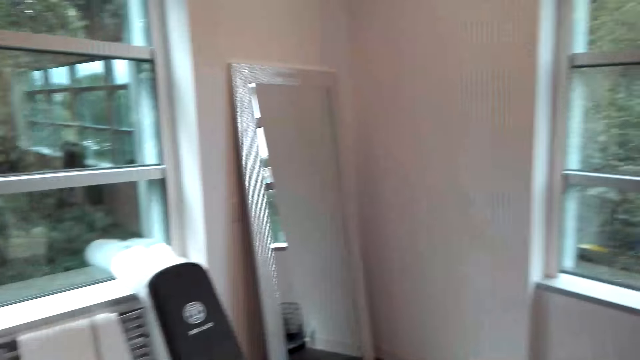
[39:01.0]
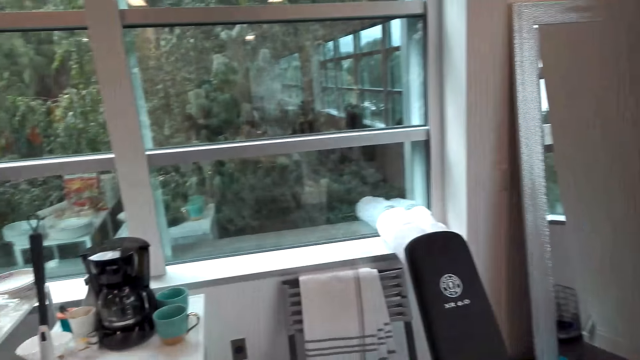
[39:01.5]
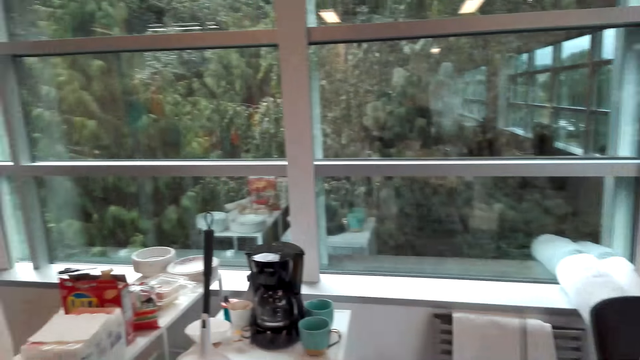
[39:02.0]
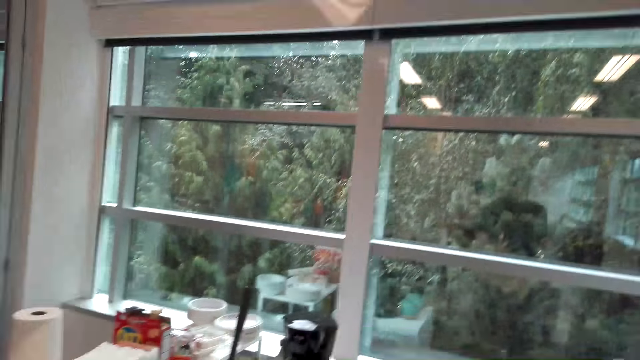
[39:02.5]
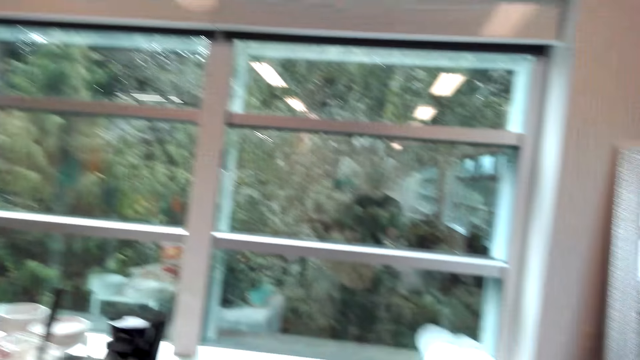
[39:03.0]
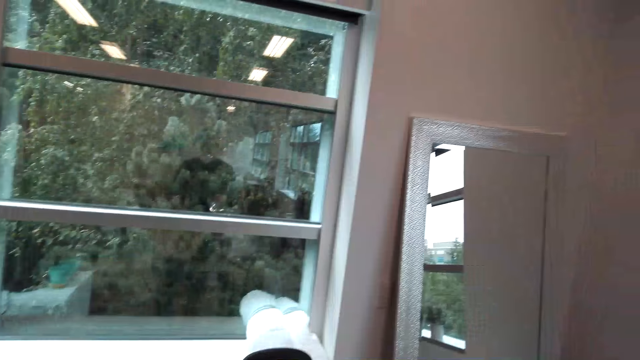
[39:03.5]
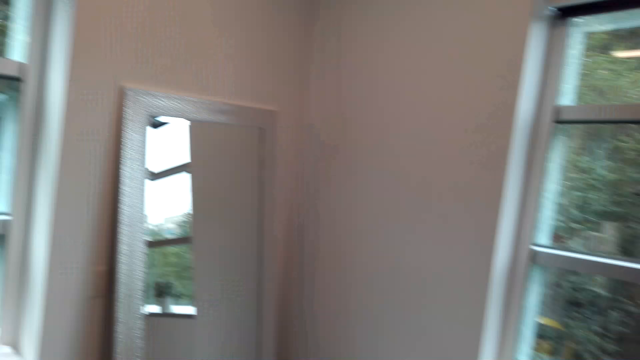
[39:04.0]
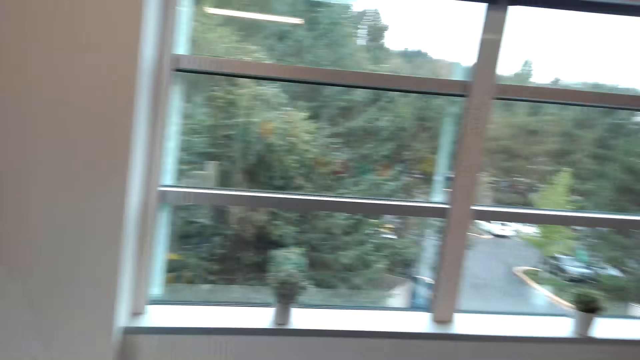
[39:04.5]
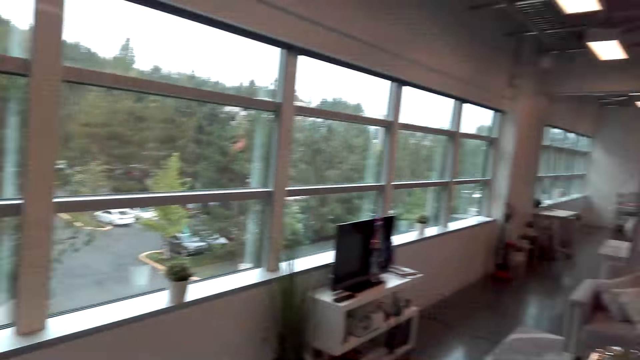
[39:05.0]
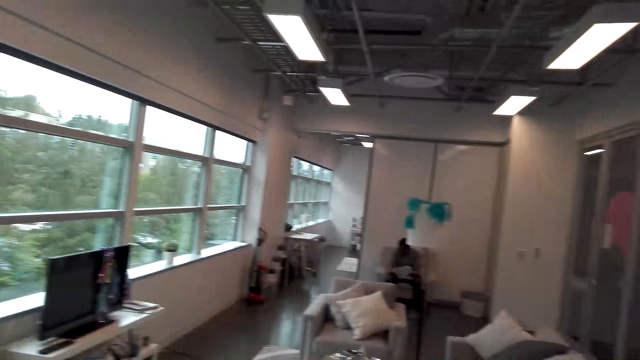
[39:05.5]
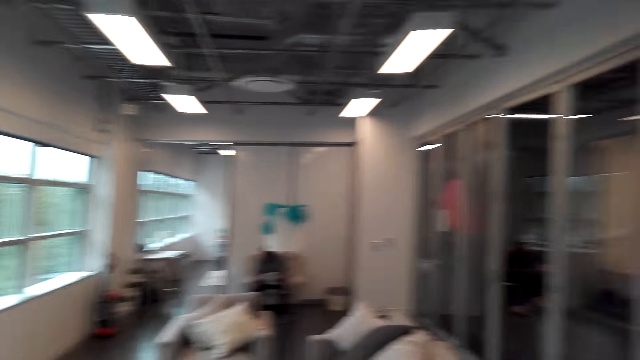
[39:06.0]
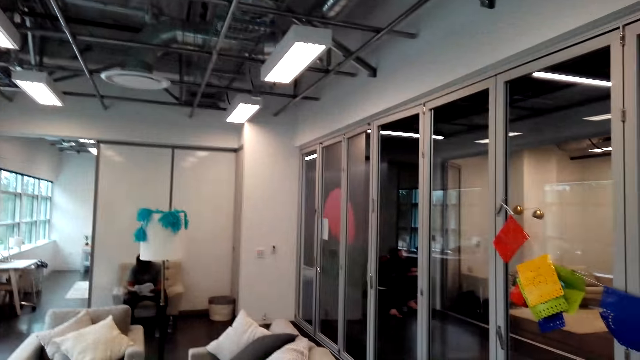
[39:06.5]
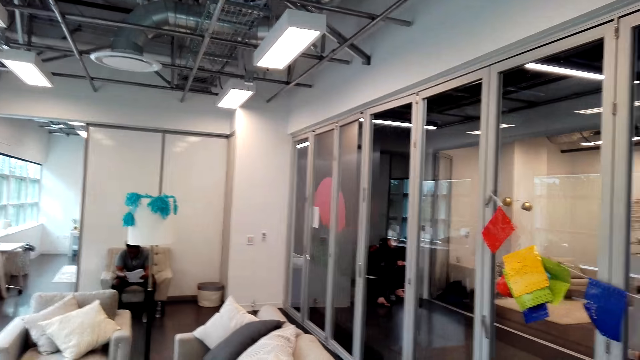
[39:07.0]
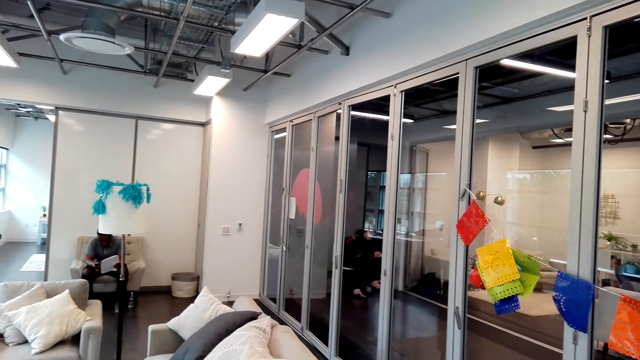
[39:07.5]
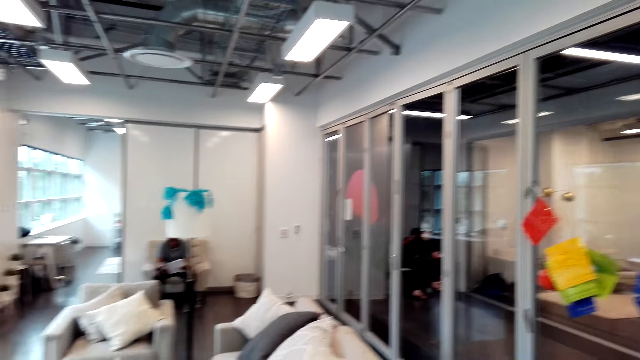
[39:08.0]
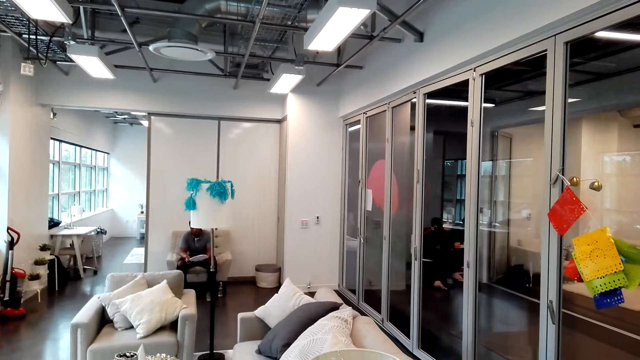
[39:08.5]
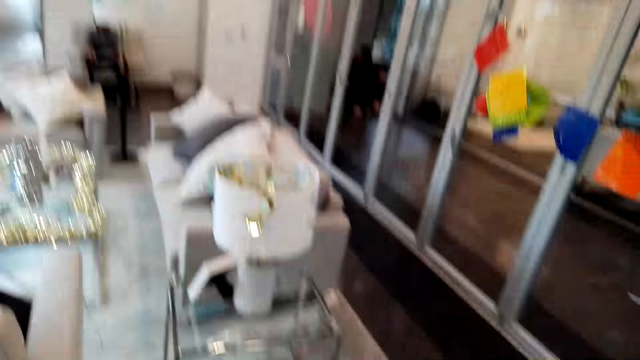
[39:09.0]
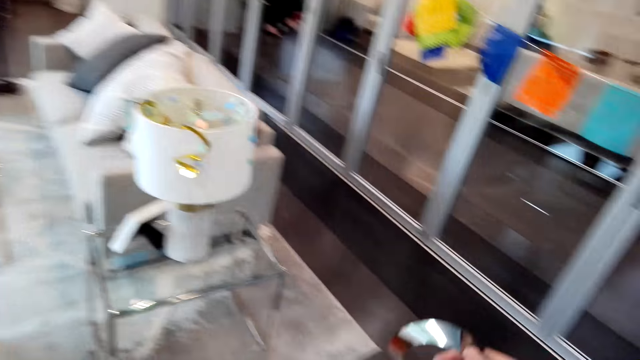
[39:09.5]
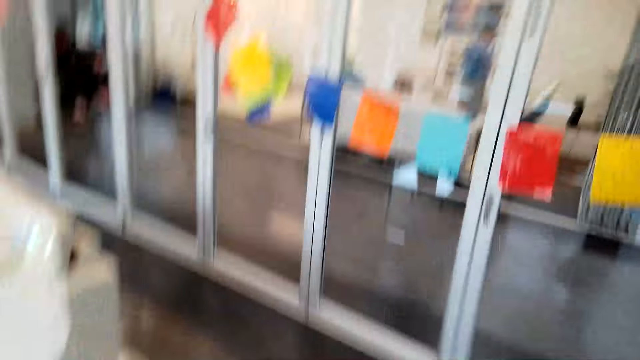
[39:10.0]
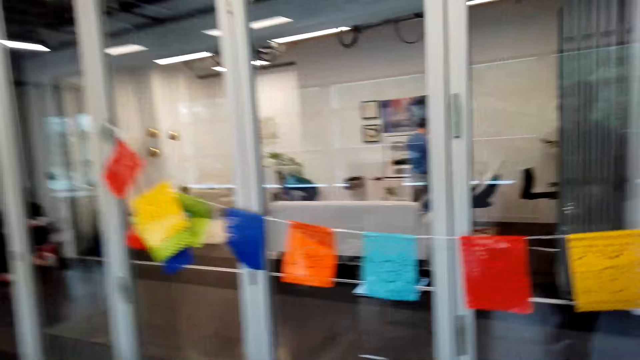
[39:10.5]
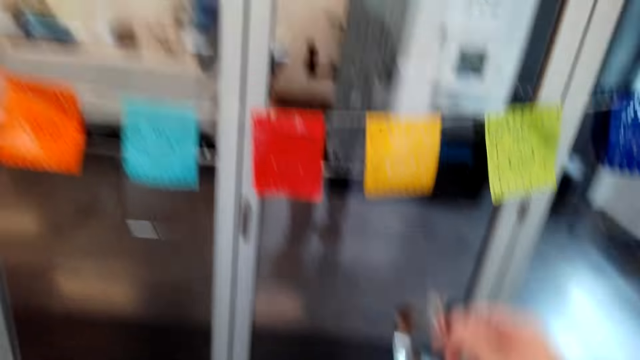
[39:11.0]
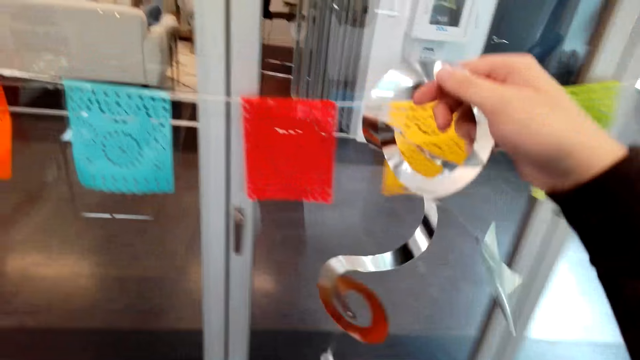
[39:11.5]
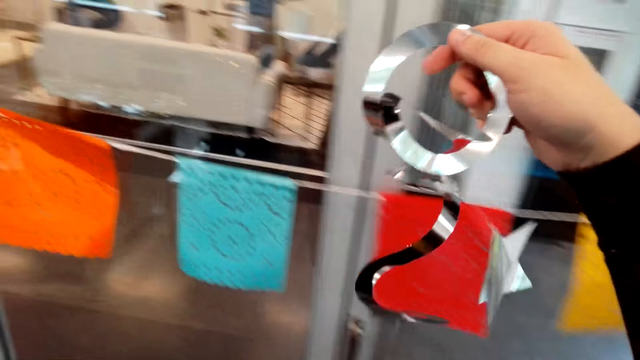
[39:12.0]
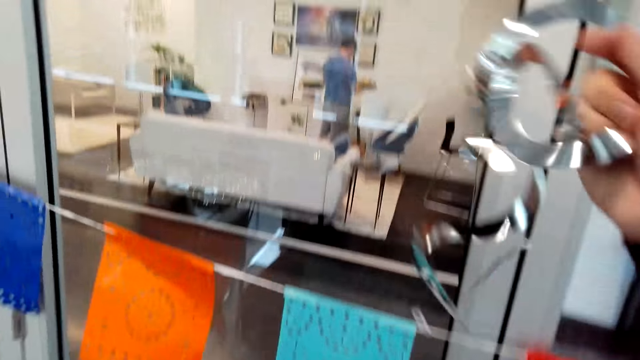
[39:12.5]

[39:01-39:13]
The camera wearer walks around.

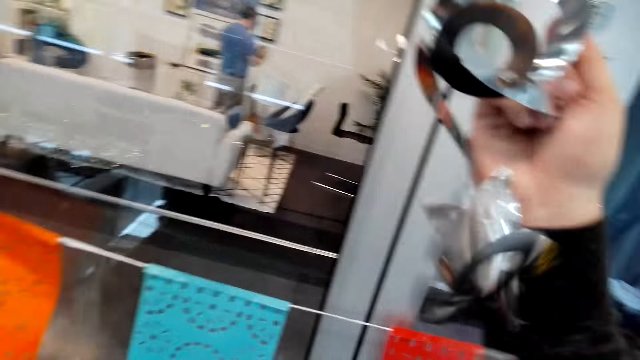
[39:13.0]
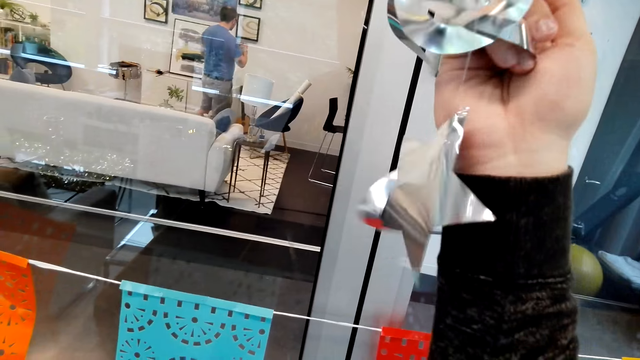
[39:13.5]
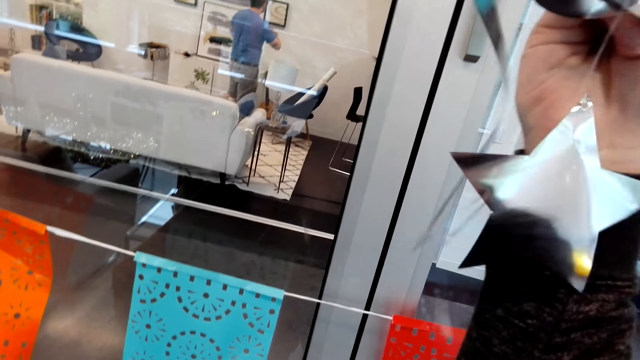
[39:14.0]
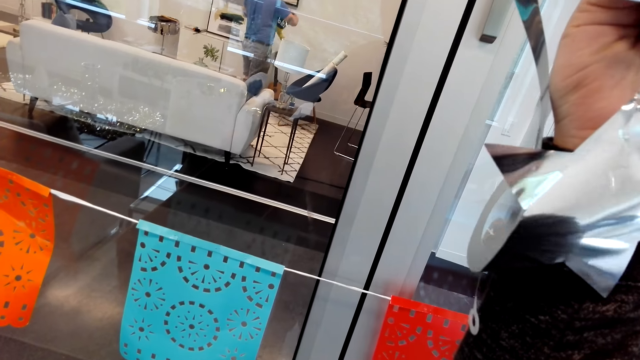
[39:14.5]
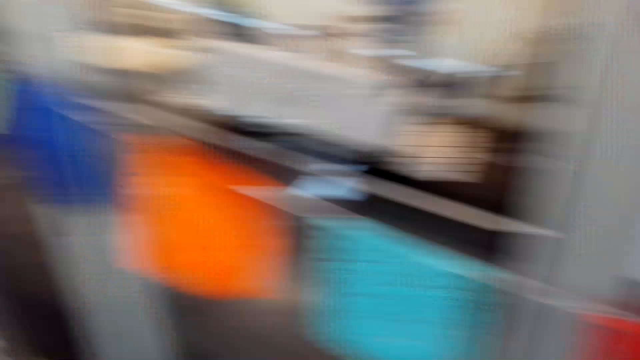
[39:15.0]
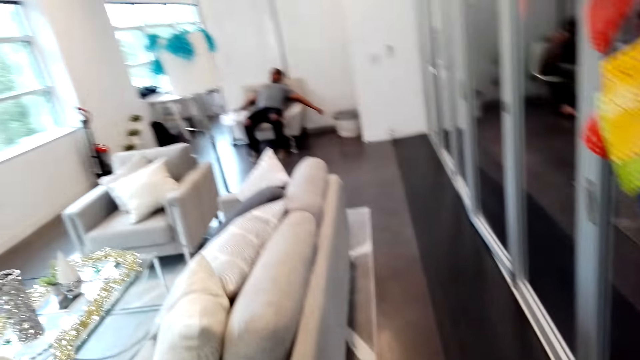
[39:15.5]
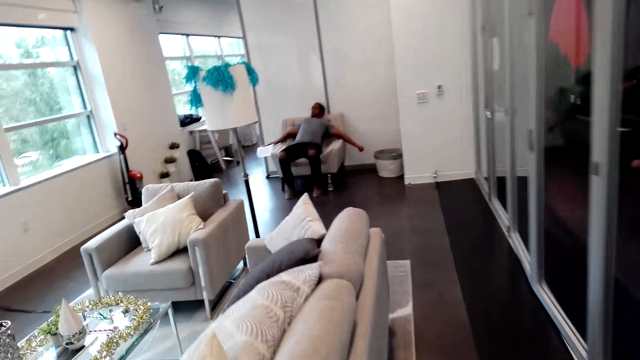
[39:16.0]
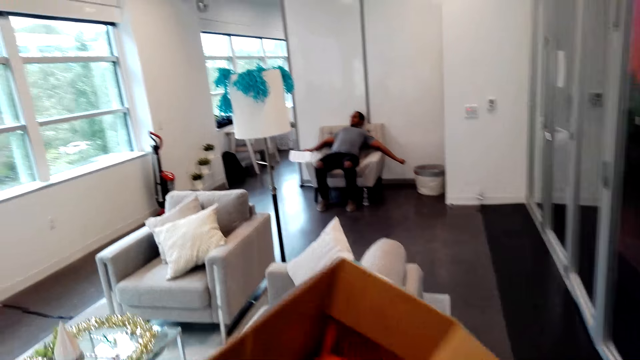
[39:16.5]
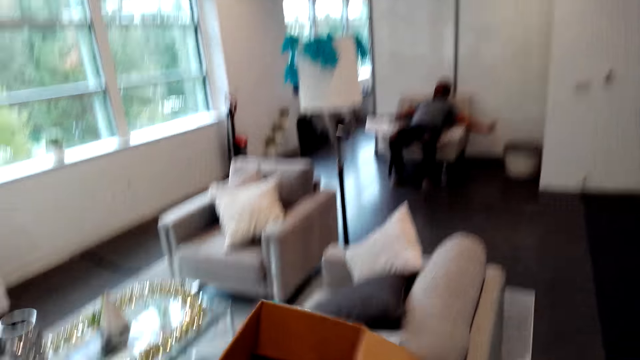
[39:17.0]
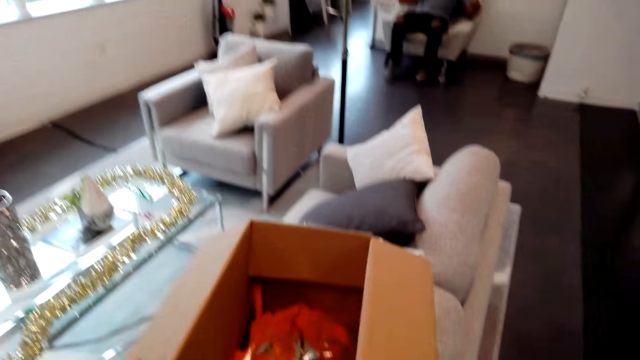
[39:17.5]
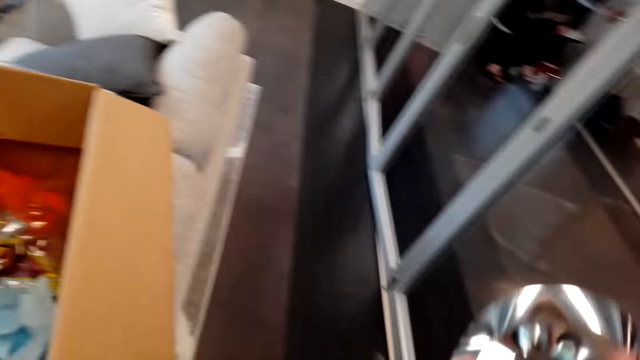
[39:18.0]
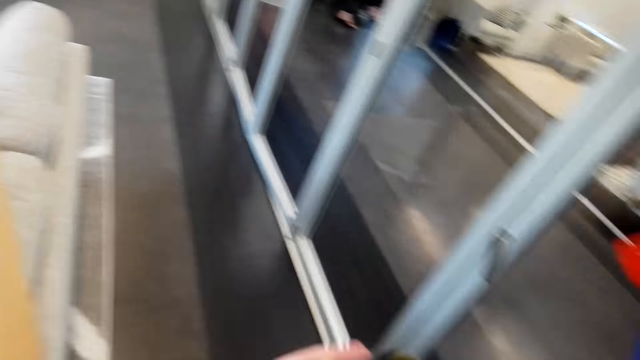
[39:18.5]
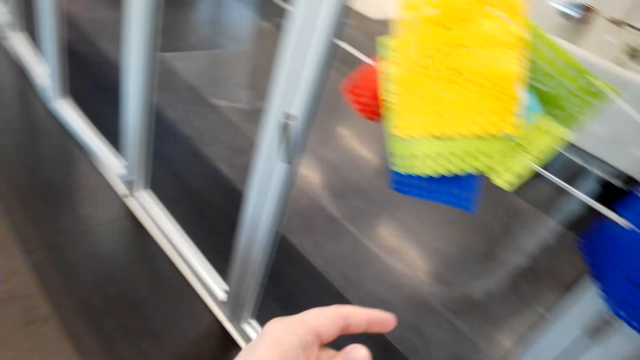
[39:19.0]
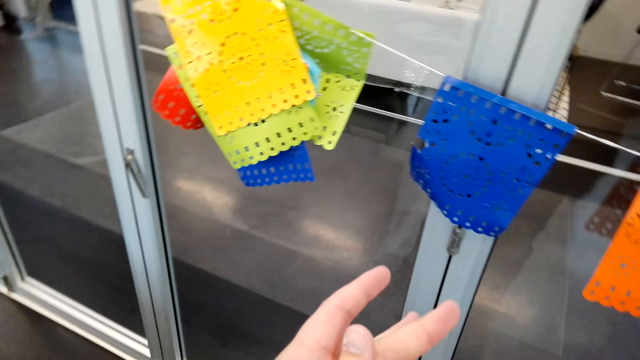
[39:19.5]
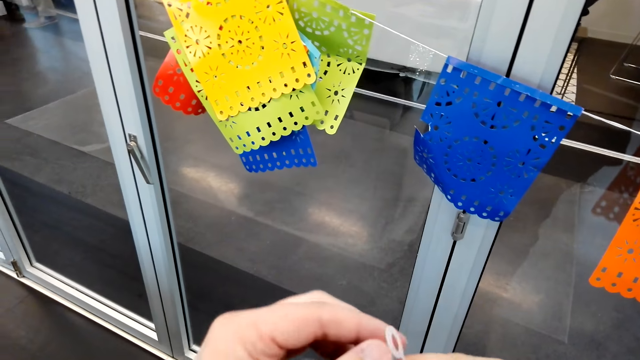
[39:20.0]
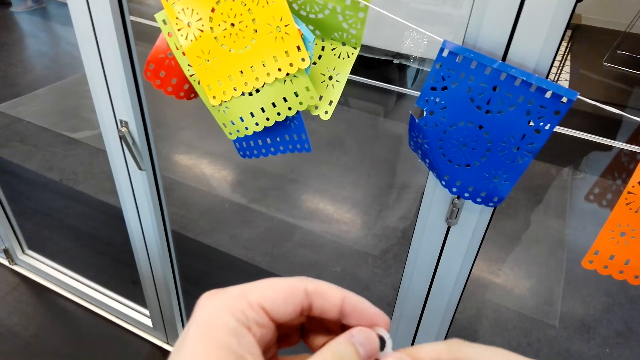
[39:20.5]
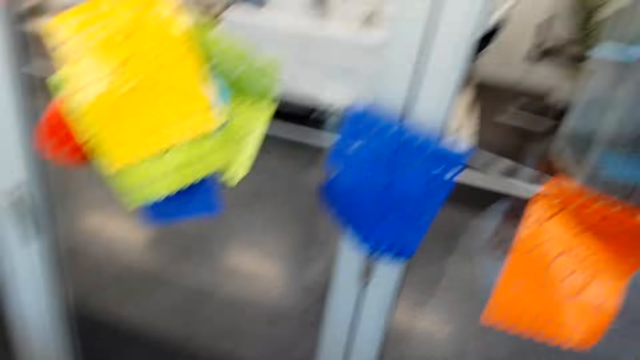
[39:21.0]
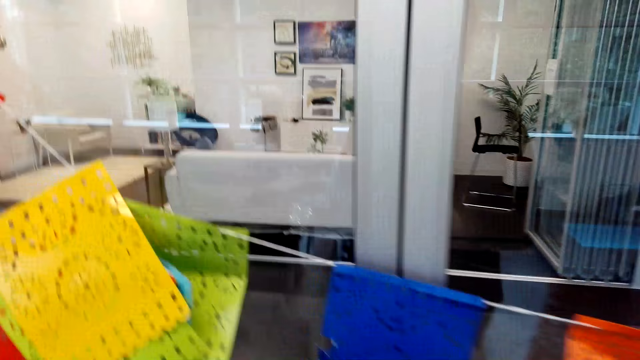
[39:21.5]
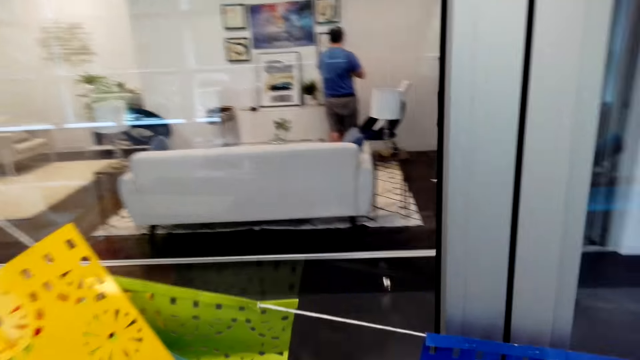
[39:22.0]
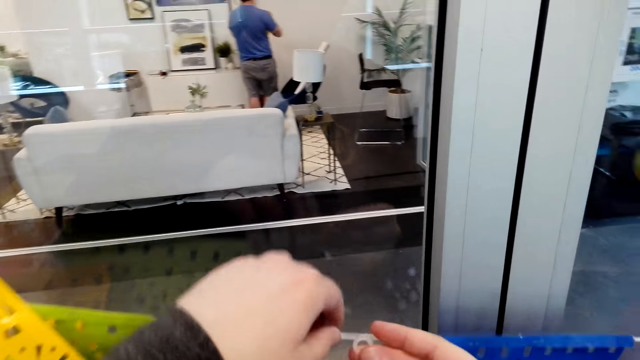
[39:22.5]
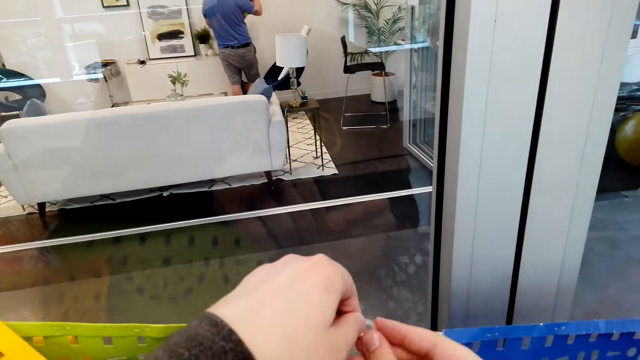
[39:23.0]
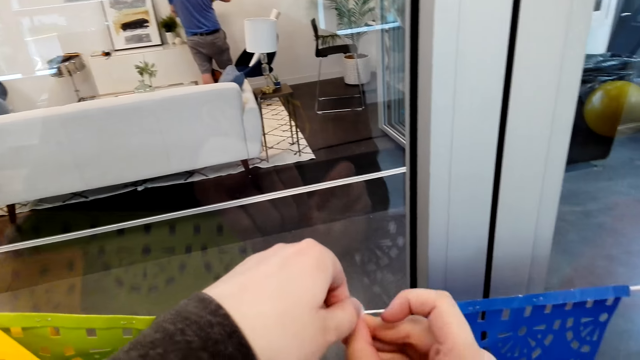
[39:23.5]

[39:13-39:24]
The camera wearer stares at the decor. They hold the decoration. A person does something. The camera wearer moves around. They drop the box. They tie the string on the door.
